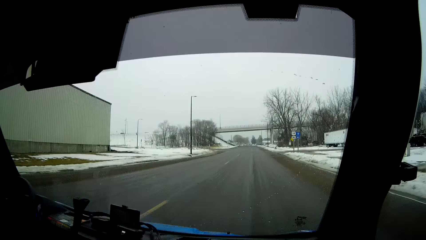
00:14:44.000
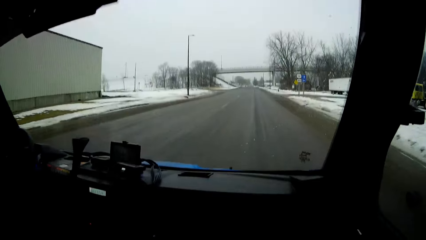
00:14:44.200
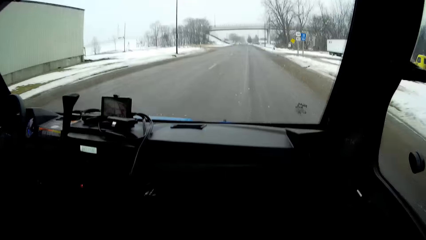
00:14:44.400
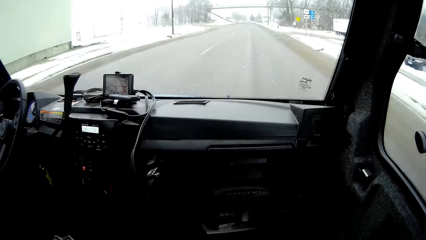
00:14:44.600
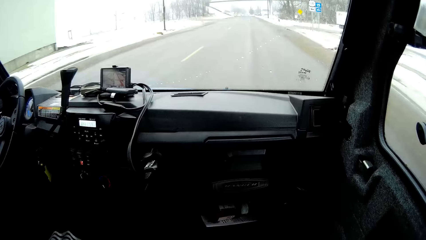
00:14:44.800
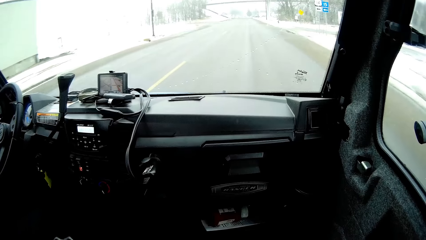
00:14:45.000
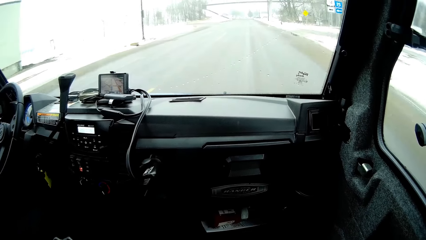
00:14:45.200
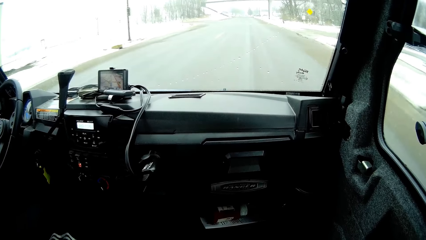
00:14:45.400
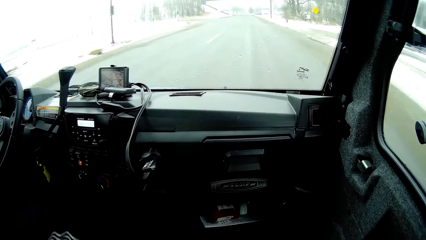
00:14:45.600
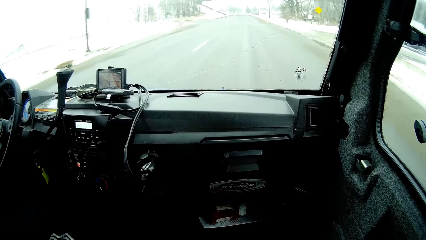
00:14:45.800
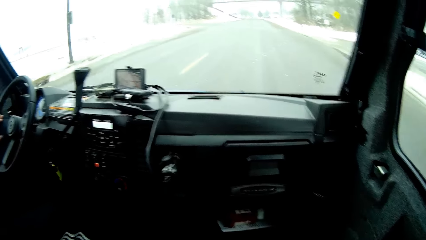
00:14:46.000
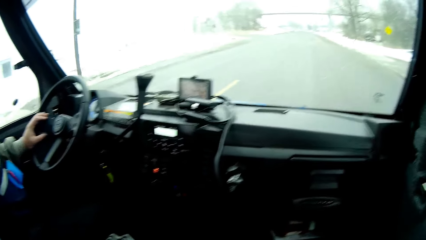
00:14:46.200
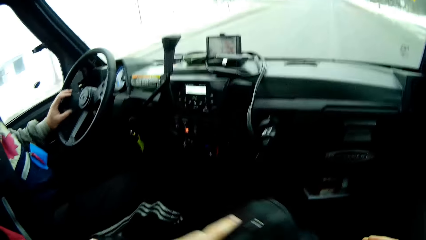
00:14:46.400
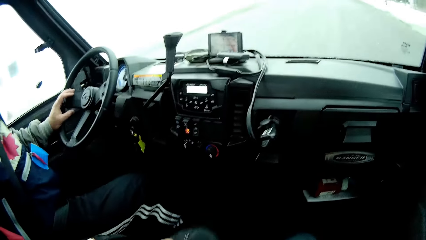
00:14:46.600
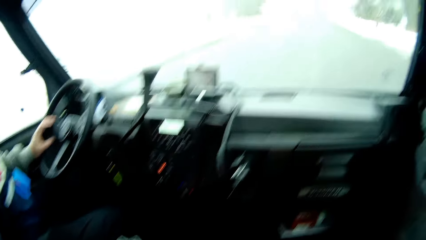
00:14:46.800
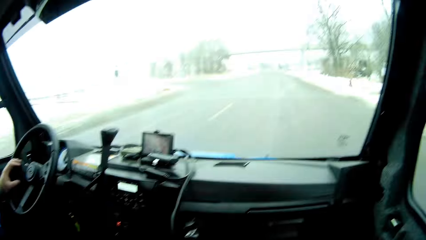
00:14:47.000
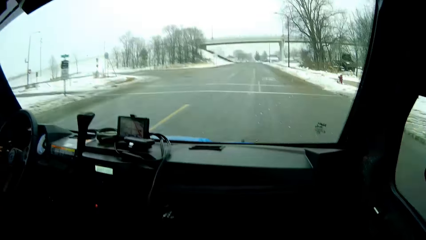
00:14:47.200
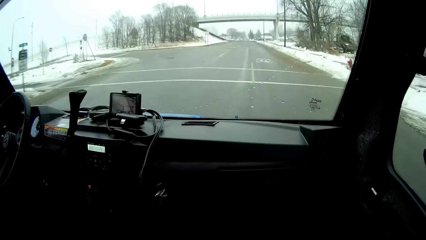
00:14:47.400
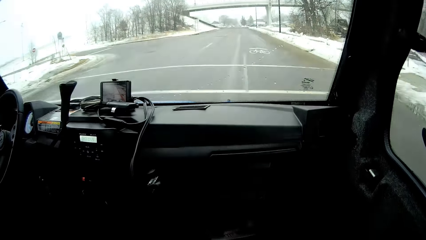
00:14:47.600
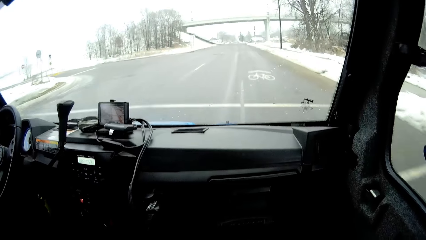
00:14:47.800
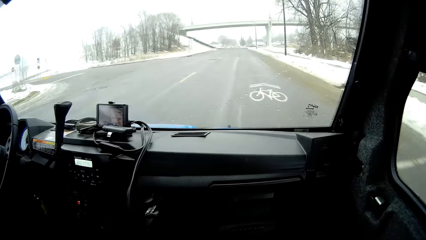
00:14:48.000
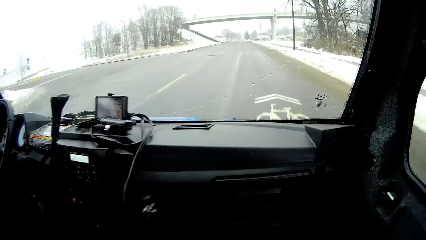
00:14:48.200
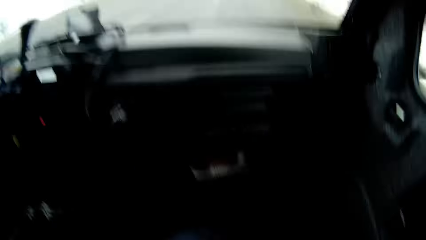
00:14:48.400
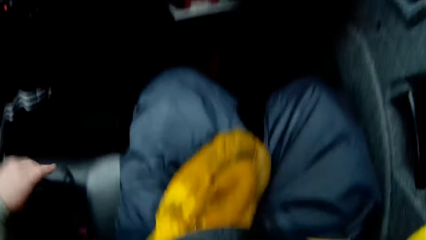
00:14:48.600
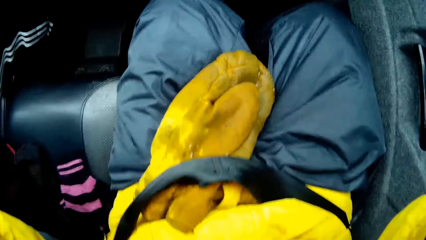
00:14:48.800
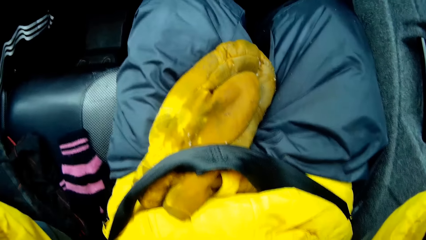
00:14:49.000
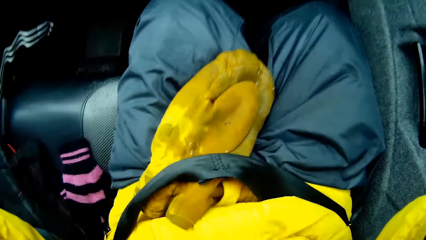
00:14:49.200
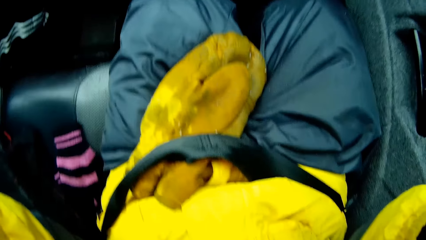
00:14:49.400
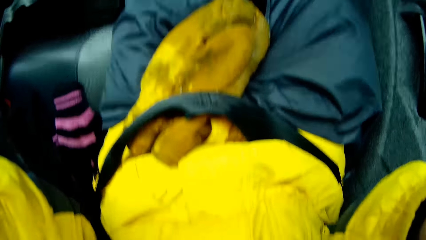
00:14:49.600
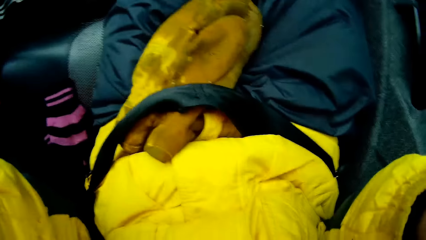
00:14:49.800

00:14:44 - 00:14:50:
The camera wearer holds a purse in his left hand.
